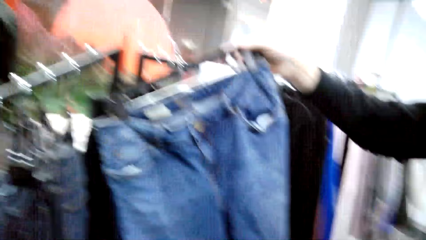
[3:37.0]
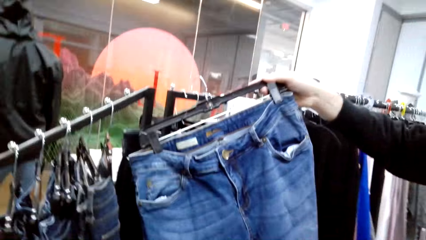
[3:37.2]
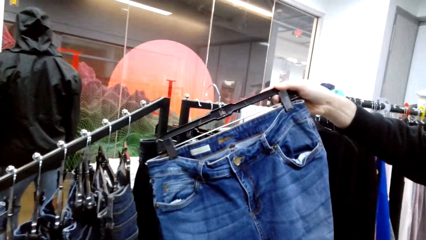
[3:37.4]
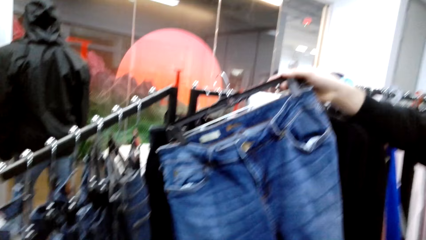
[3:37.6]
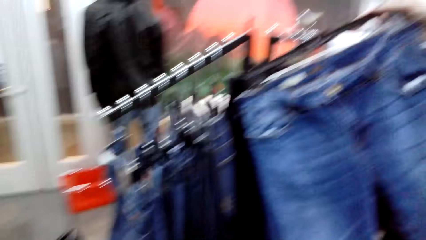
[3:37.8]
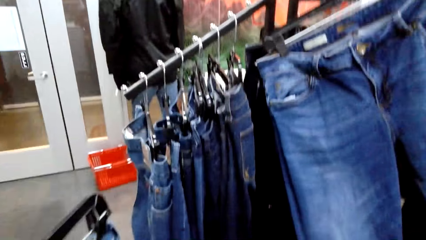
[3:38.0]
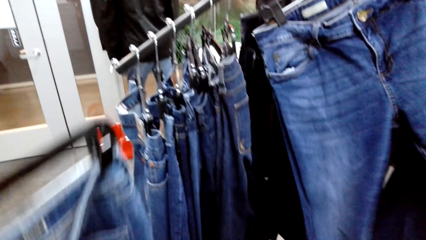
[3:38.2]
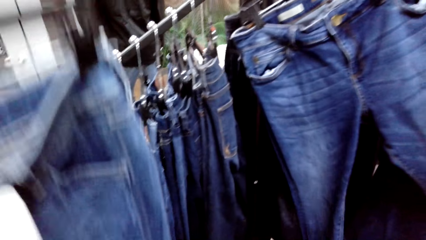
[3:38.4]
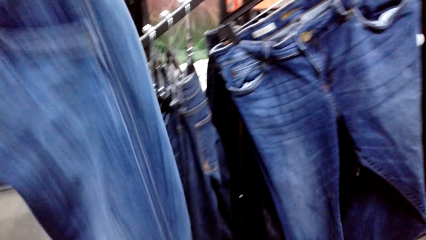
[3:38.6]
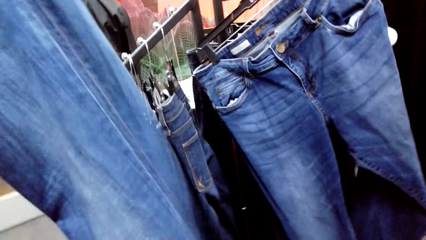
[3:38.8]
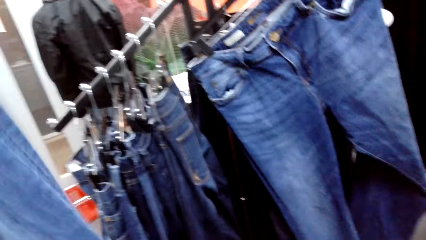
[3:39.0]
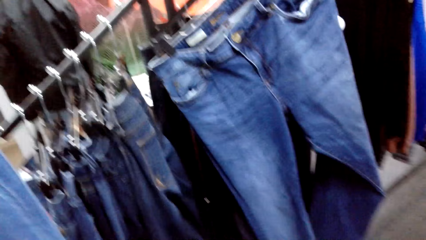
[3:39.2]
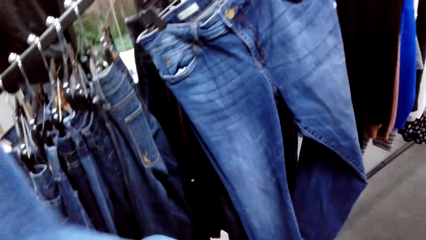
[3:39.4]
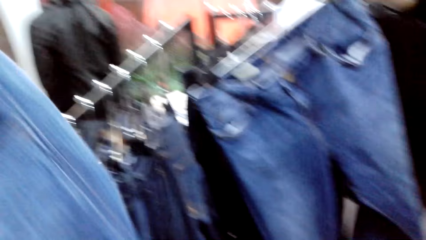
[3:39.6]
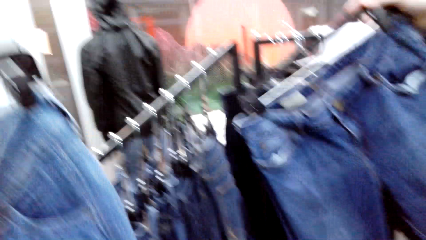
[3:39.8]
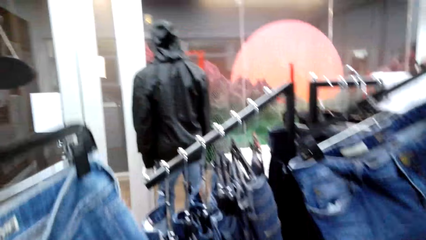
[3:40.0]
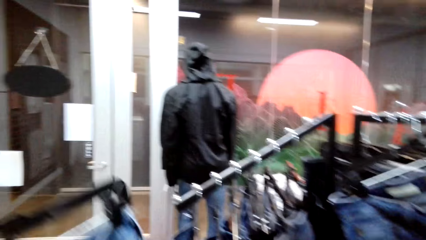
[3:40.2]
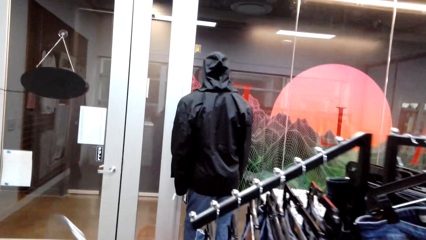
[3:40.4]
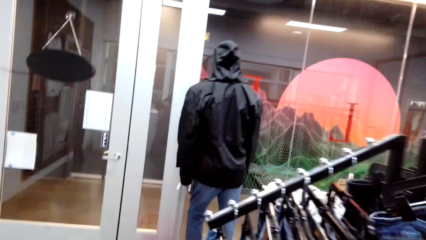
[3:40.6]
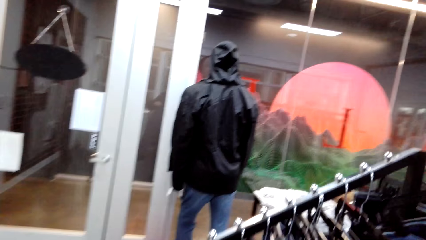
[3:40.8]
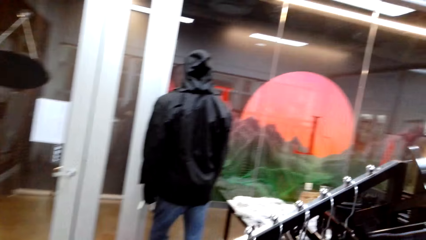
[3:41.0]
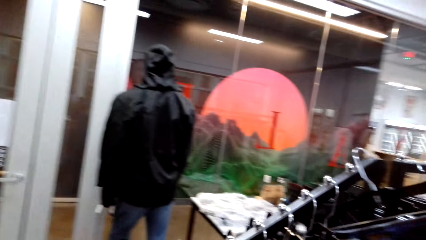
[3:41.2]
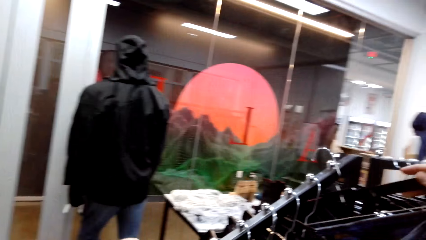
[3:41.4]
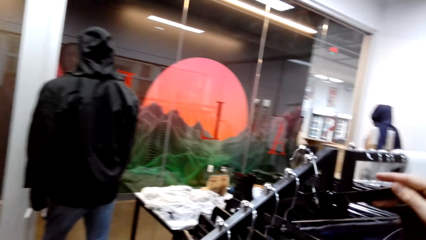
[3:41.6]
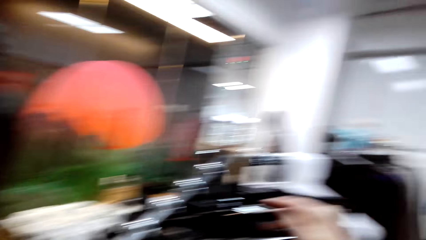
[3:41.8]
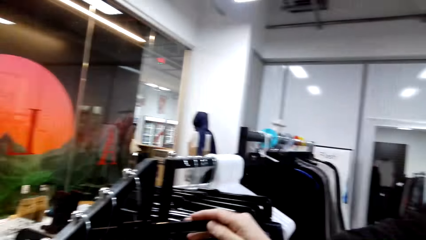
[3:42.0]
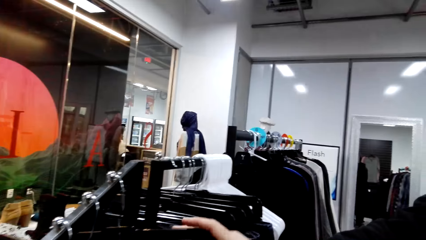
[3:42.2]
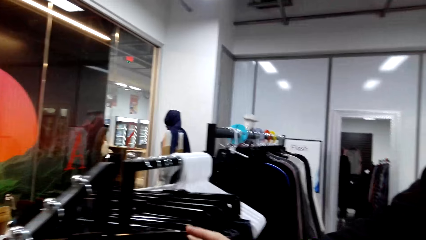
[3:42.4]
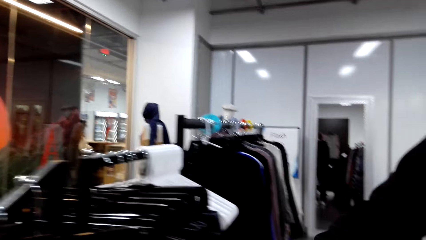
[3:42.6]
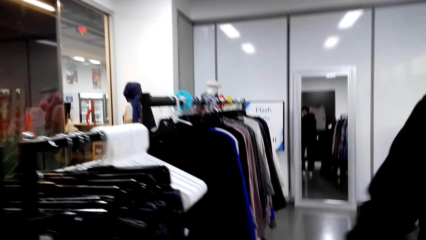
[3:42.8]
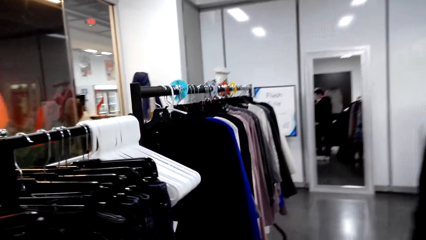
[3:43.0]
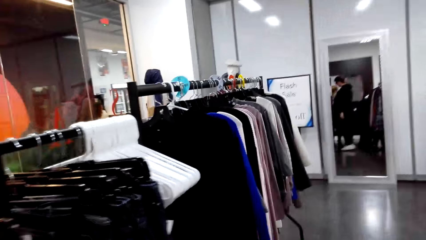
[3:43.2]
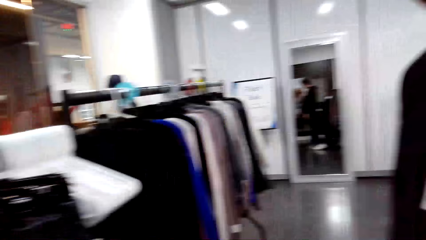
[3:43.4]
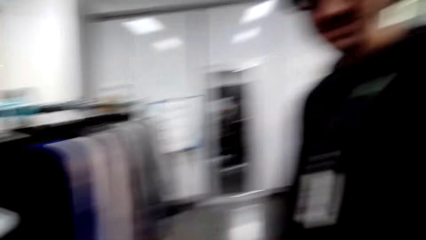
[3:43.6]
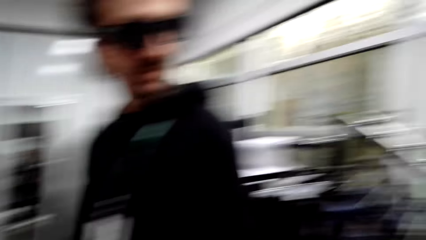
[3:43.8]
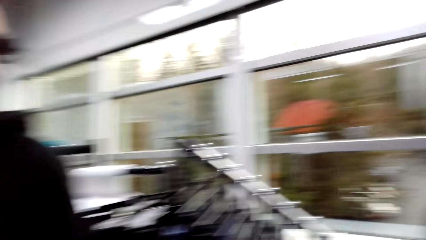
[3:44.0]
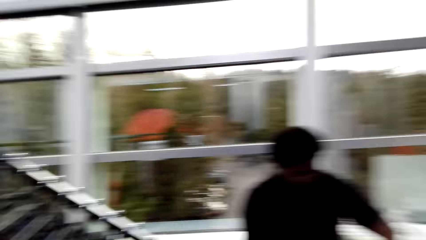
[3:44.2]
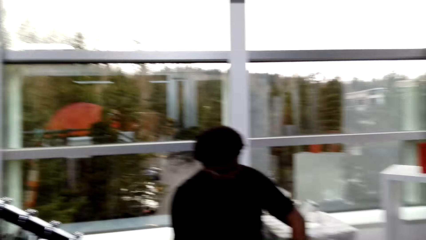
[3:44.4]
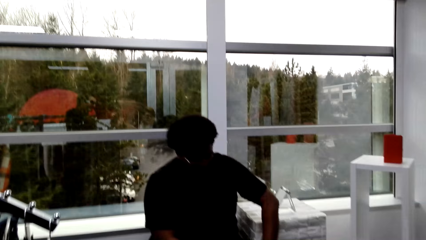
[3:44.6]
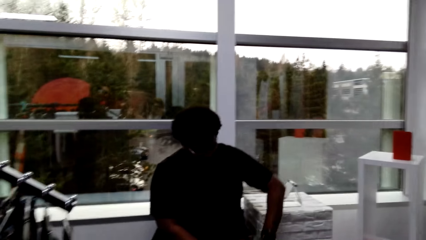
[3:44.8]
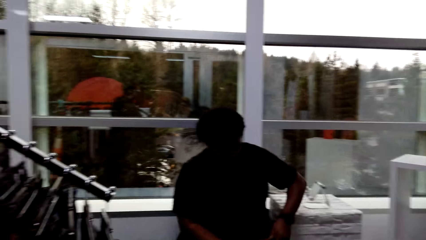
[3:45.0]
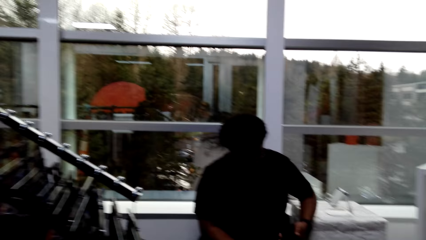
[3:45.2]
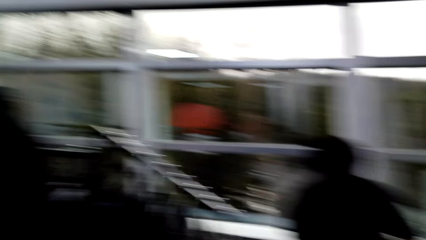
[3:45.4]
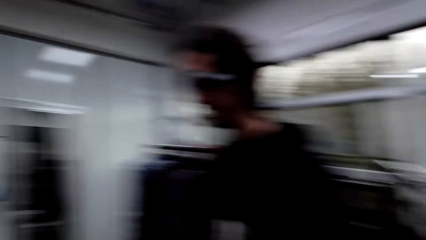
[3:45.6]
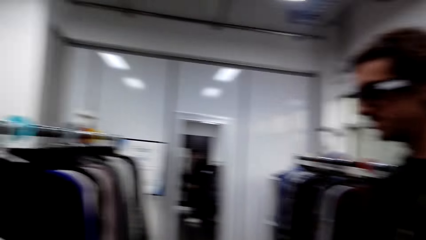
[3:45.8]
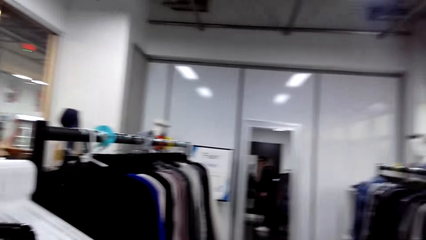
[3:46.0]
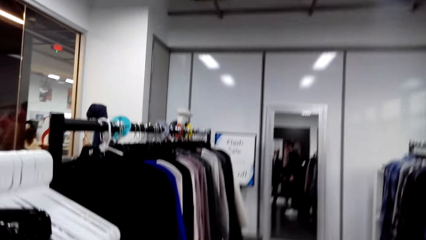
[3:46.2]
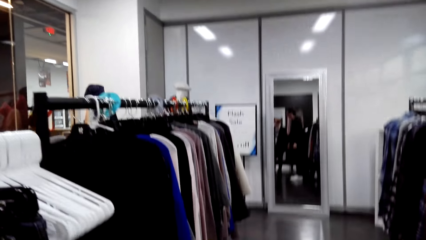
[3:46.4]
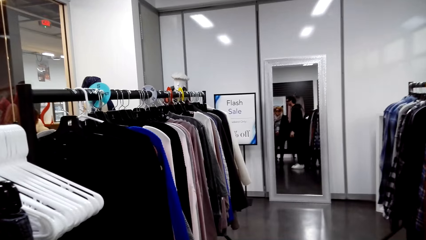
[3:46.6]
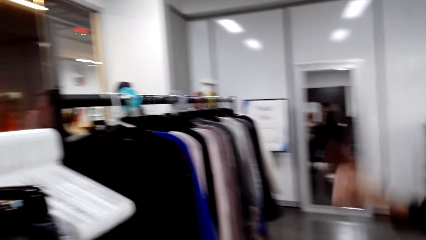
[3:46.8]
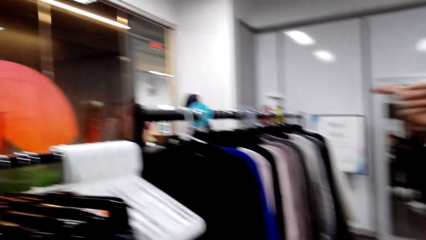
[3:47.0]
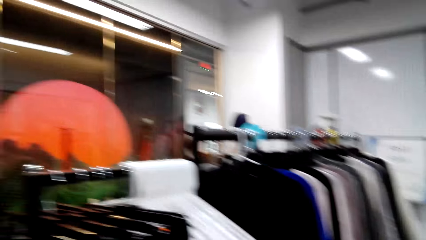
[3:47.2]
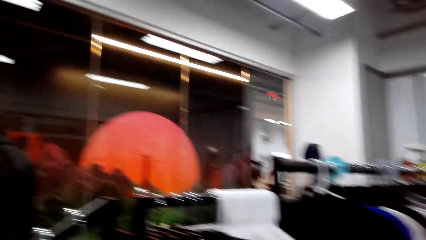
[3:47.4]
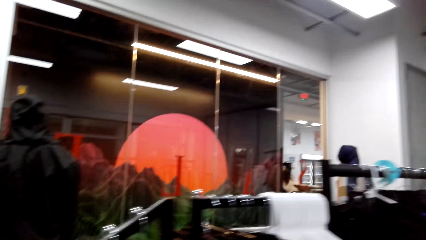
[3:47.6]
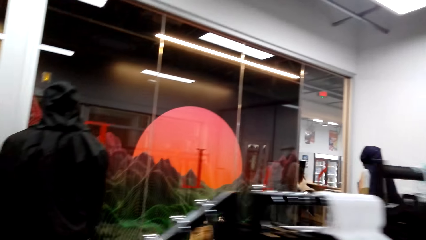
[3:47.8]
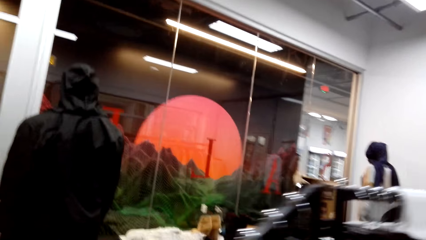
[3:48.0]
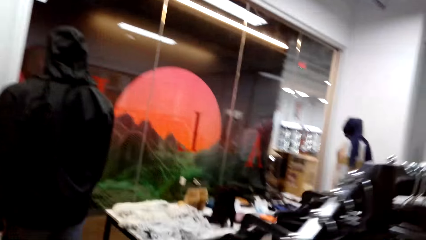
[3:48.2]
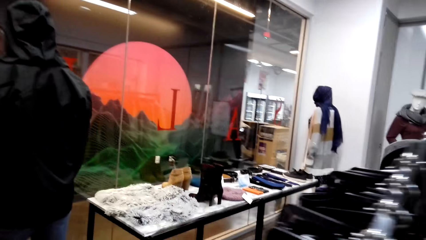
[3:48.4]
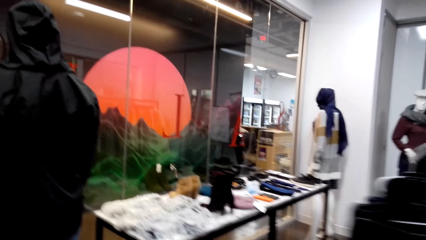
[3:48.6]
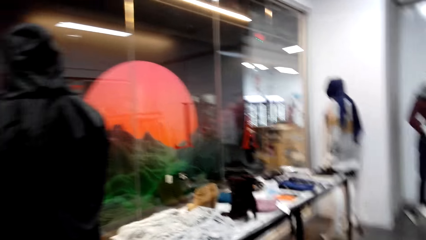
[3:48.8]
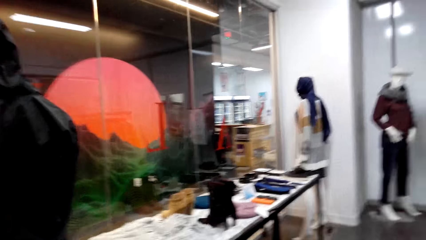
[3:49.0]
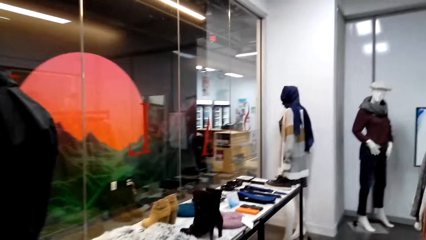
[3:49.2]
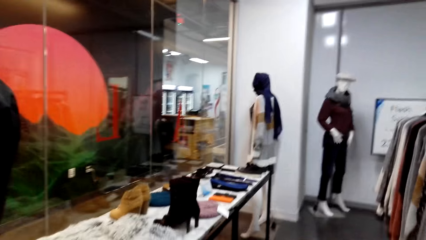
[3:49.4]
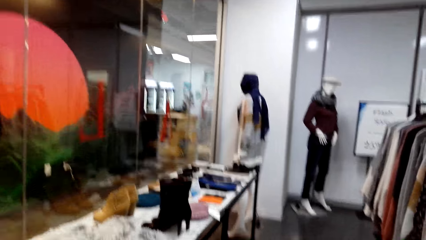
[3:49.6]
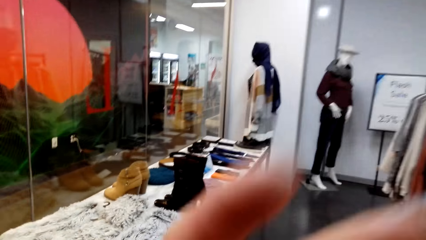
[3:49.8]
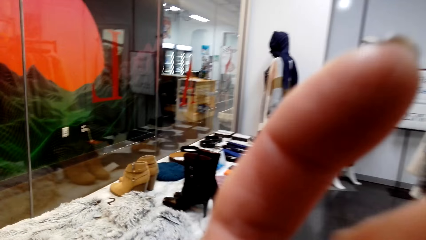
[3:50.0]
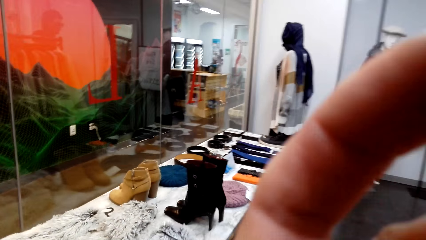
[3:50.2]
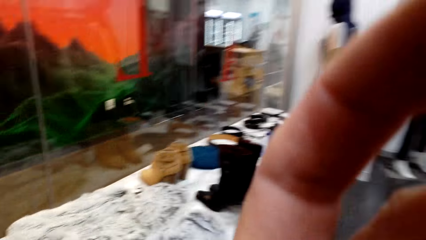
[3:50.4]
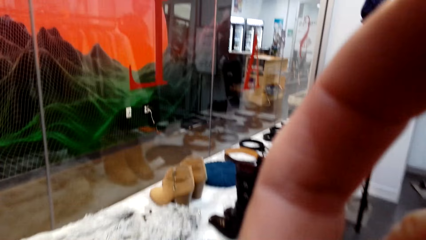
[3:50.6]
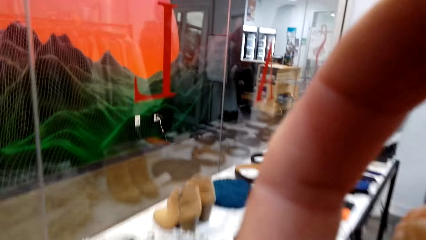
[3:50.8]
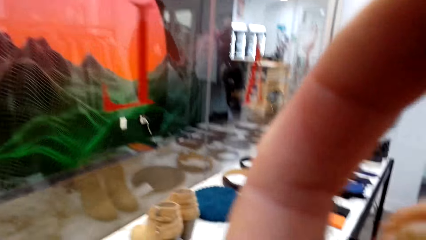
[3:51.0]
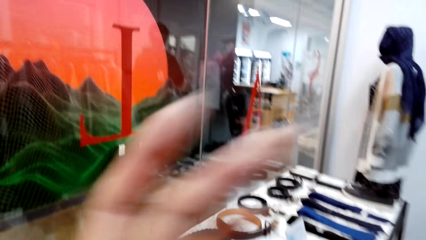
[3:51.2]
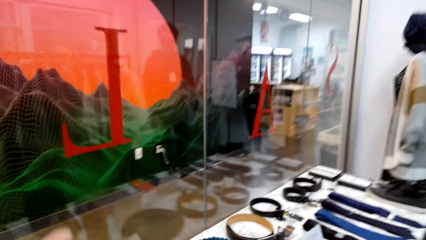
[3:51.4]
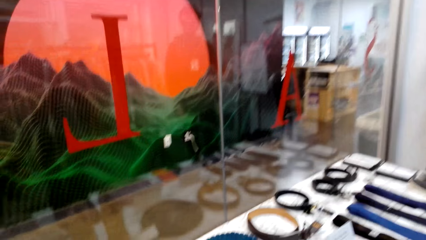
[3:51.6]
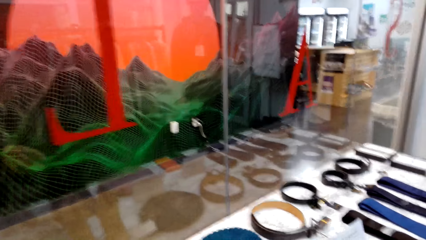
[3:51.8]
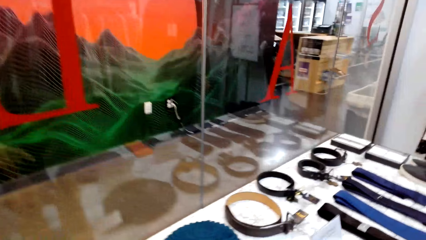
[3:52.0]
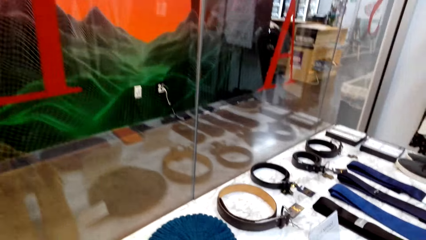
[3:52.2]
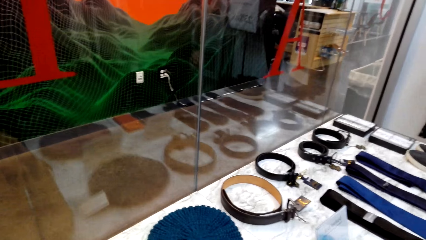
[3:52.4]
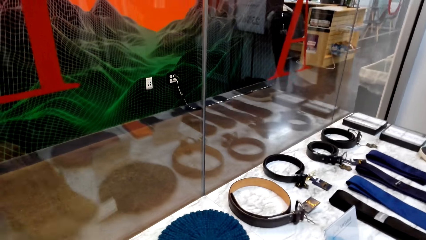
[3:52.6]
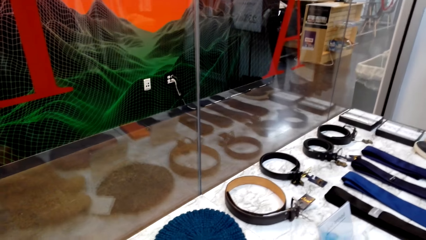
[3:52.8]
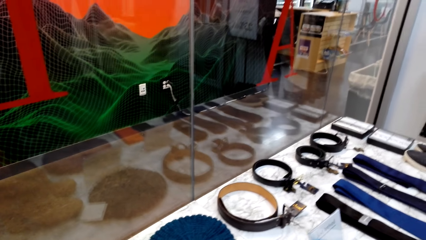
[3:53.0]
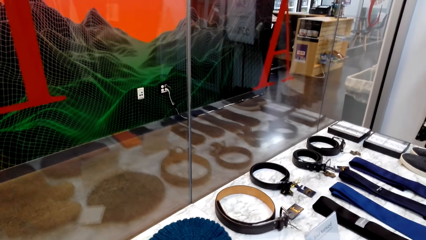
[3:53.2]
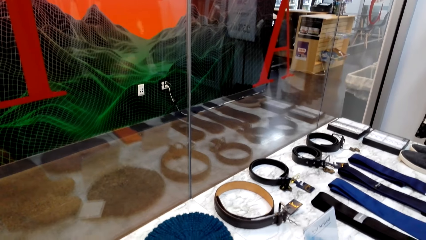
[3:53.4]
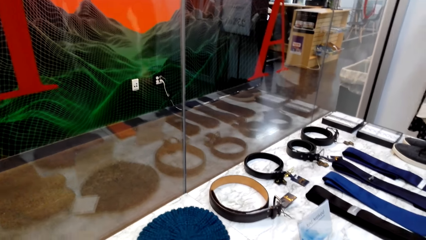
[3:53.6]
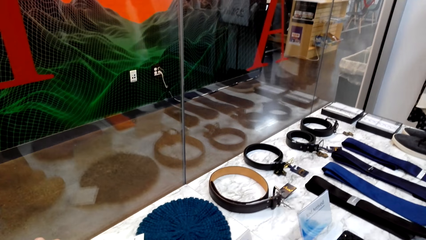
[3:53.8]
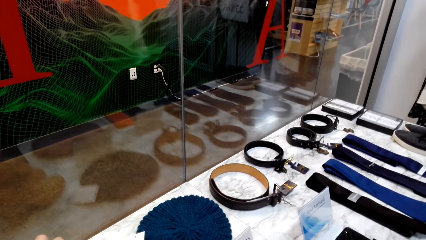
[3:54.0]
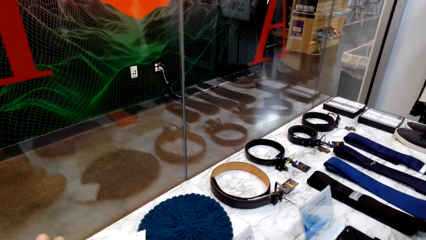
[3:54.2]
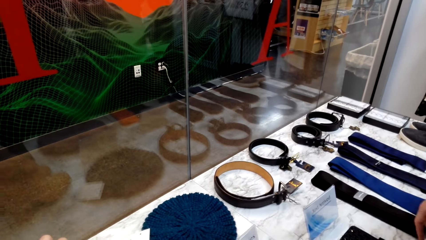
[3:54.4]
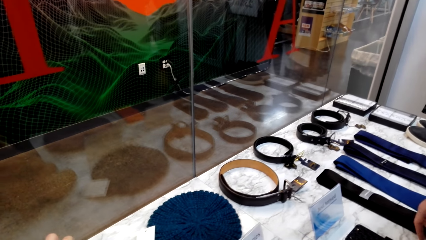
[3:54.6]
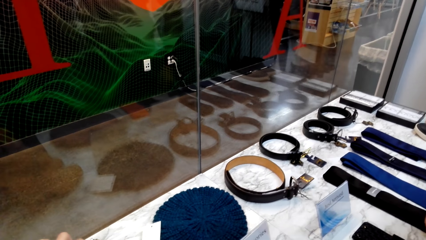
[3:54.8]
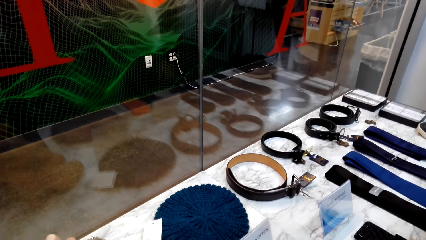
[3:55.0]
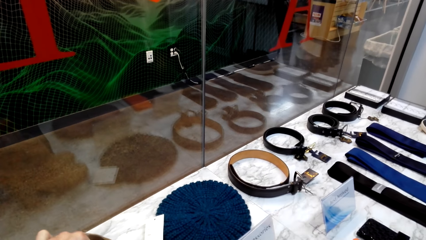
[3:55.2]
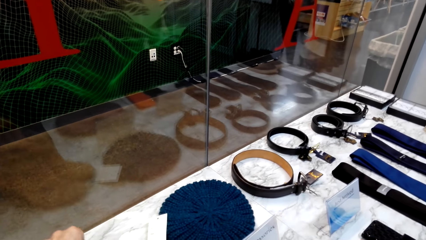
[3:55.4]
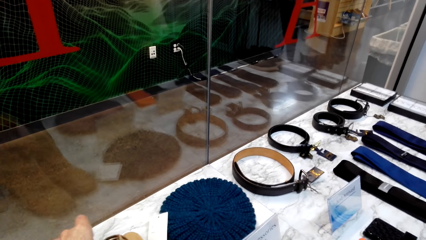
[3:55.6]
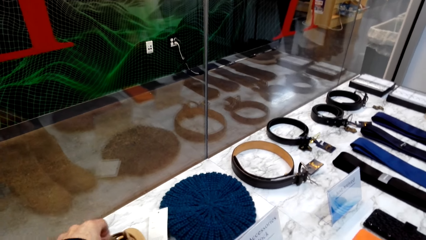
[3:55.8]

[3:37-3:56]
The camera wearer holds pants with both hands. They converse with a male. The male places the pants on the rack. The male converses with the camera wearer. The camera wearer walks around the store. They walk in the shop. They do something. They walk around the store. They converse with a person. They touch a book with a hand. They converse with the person.
